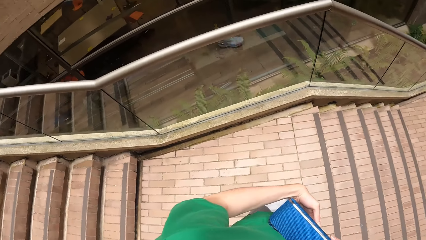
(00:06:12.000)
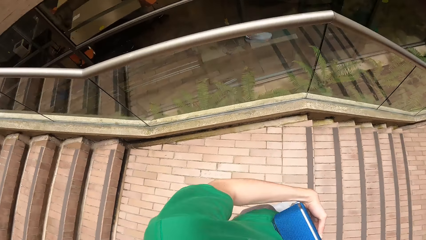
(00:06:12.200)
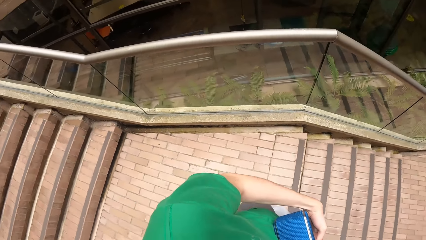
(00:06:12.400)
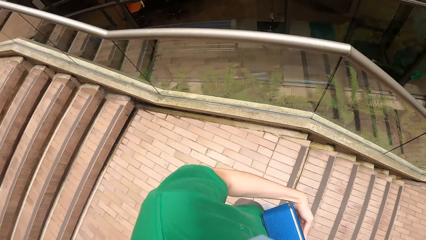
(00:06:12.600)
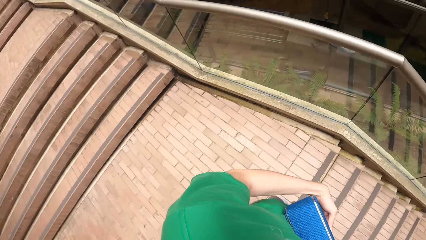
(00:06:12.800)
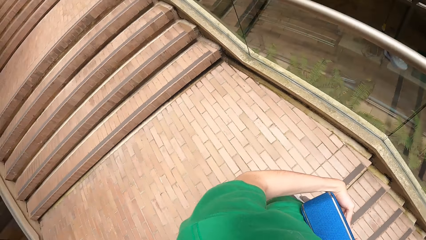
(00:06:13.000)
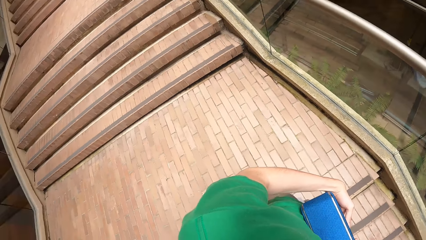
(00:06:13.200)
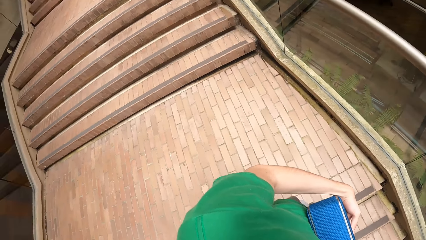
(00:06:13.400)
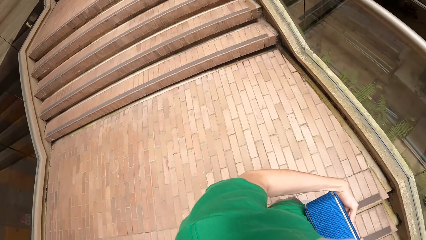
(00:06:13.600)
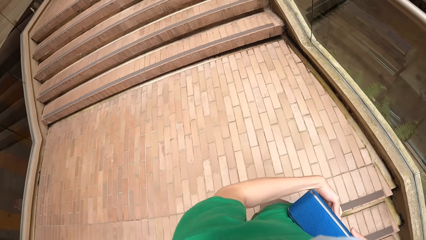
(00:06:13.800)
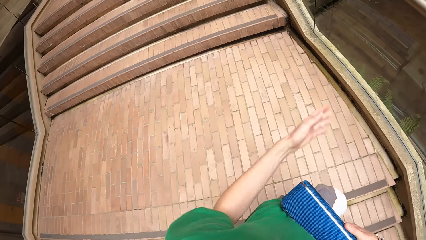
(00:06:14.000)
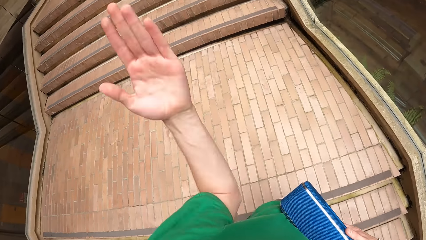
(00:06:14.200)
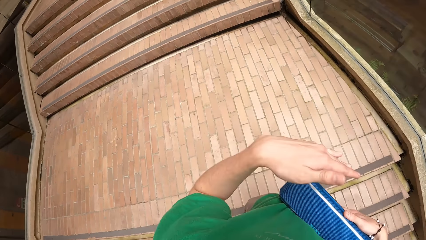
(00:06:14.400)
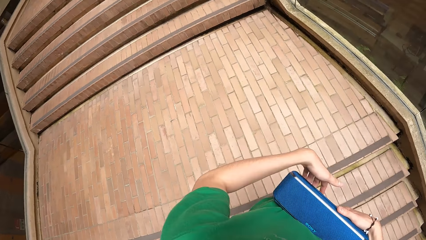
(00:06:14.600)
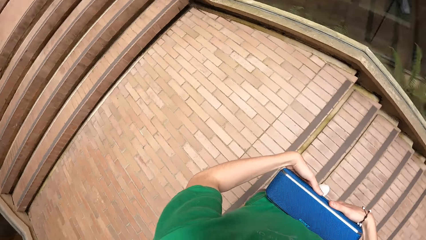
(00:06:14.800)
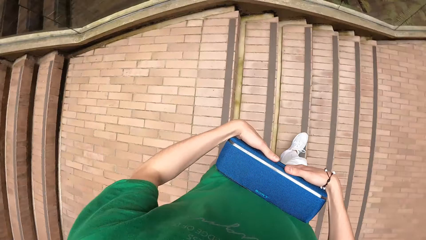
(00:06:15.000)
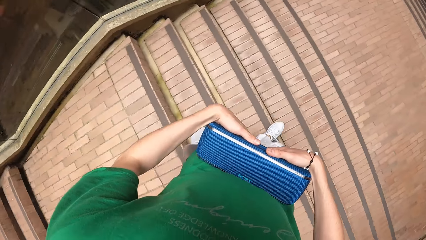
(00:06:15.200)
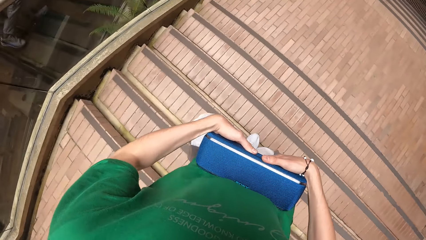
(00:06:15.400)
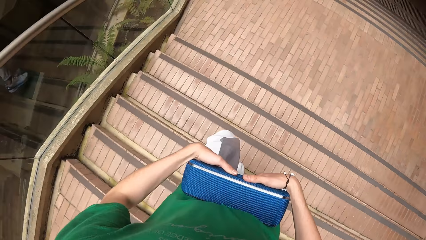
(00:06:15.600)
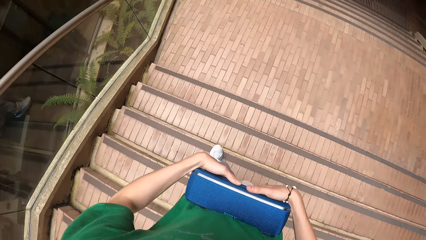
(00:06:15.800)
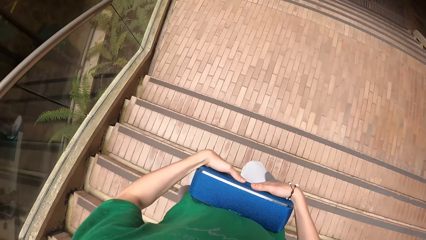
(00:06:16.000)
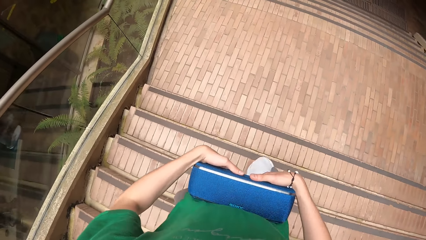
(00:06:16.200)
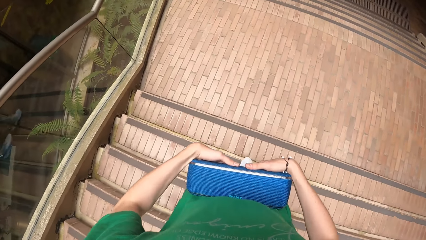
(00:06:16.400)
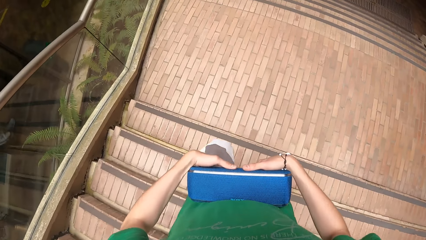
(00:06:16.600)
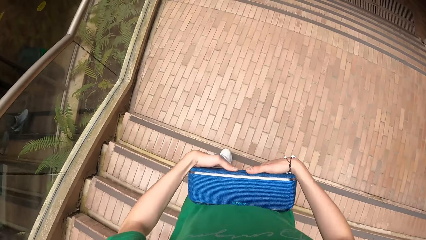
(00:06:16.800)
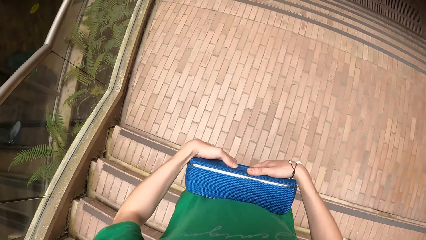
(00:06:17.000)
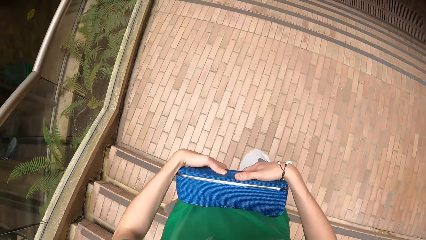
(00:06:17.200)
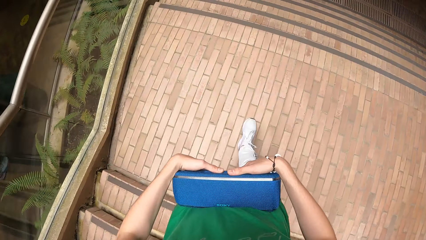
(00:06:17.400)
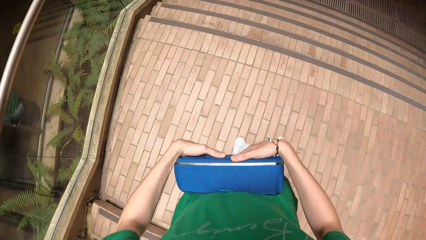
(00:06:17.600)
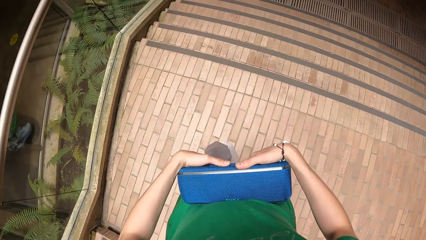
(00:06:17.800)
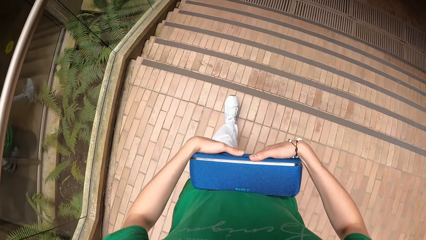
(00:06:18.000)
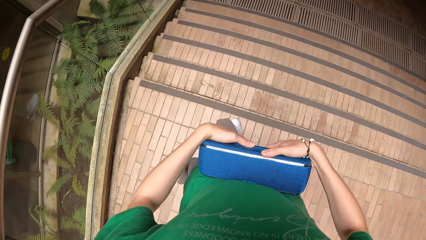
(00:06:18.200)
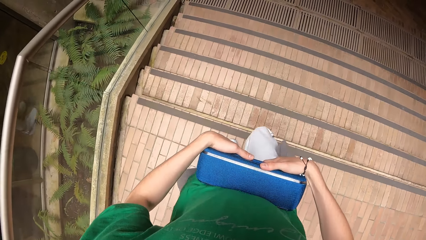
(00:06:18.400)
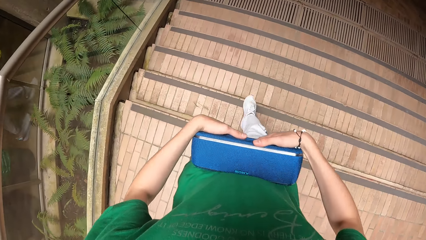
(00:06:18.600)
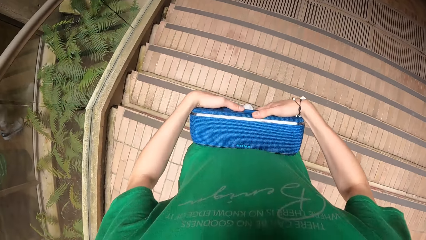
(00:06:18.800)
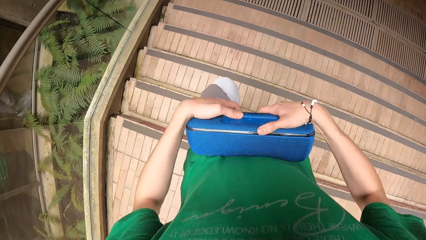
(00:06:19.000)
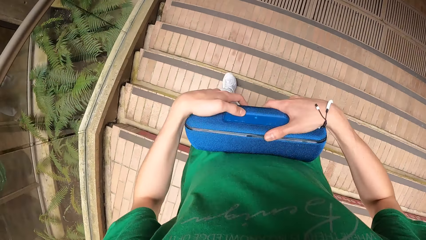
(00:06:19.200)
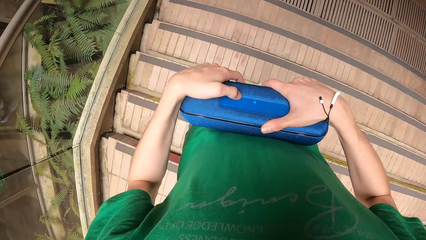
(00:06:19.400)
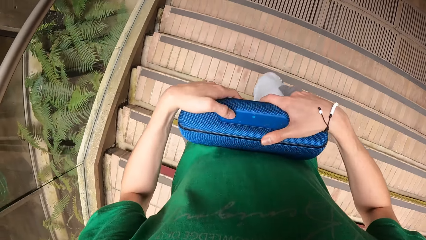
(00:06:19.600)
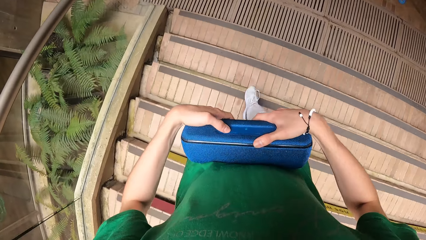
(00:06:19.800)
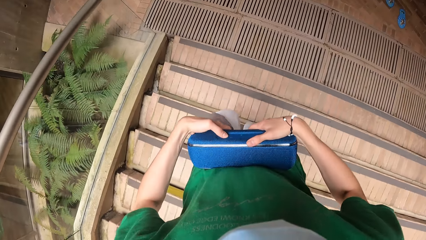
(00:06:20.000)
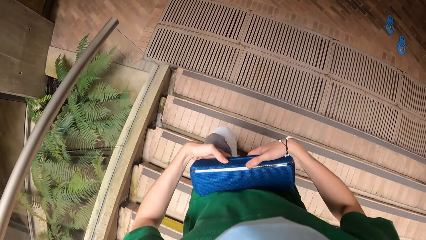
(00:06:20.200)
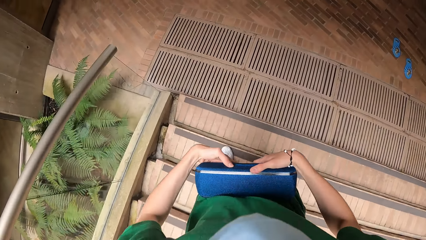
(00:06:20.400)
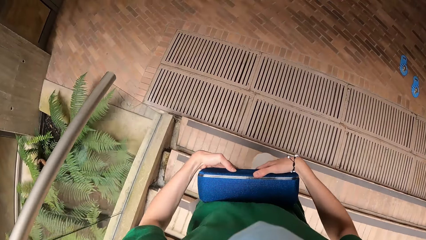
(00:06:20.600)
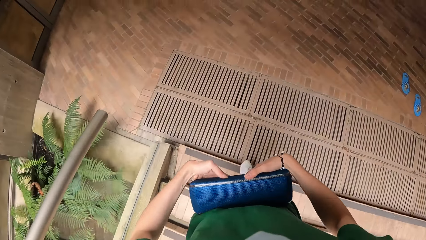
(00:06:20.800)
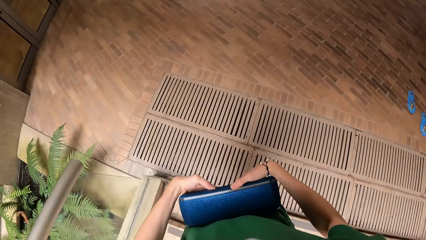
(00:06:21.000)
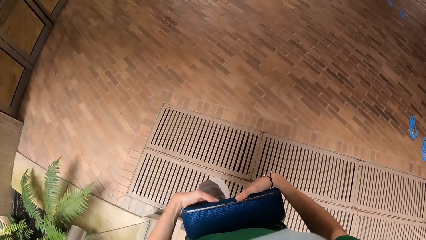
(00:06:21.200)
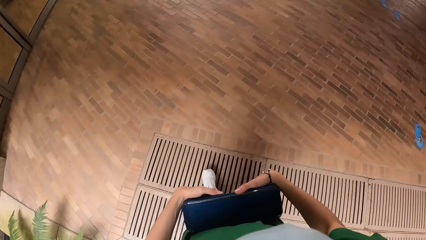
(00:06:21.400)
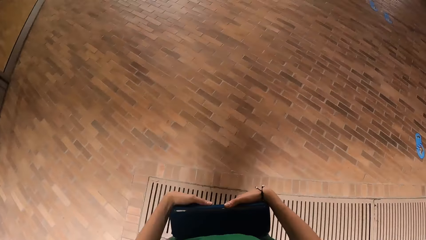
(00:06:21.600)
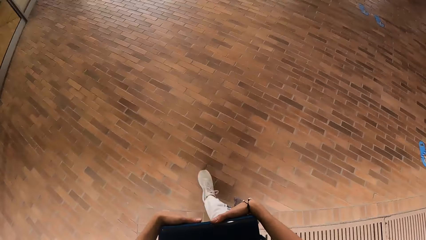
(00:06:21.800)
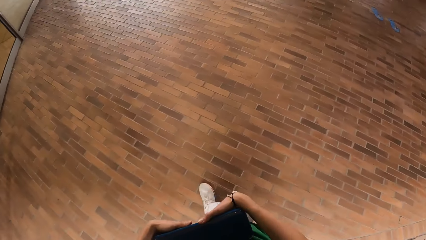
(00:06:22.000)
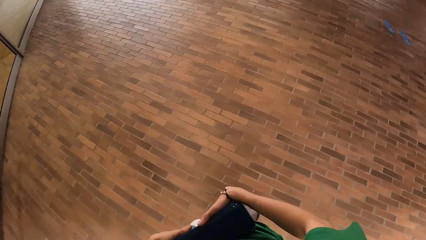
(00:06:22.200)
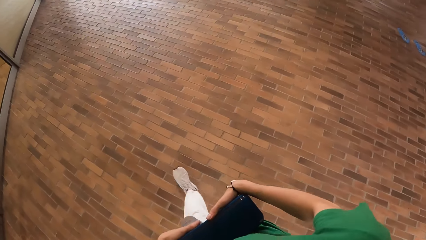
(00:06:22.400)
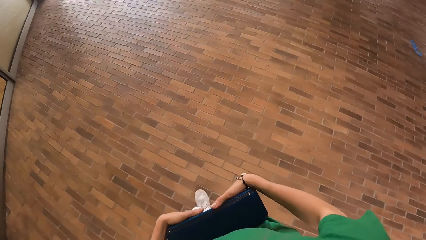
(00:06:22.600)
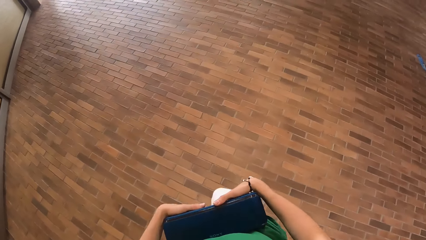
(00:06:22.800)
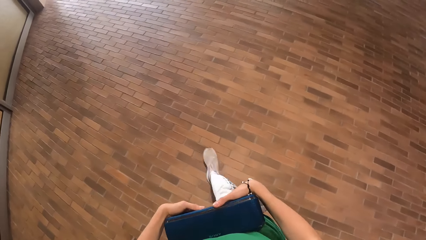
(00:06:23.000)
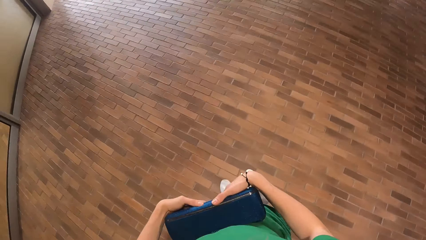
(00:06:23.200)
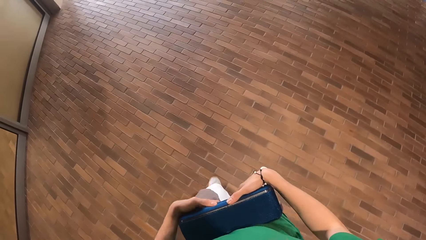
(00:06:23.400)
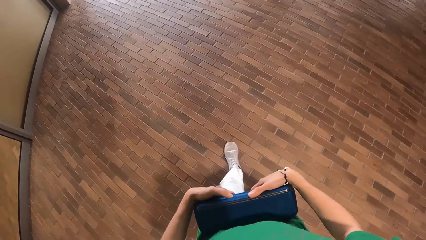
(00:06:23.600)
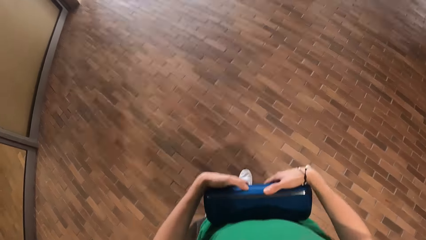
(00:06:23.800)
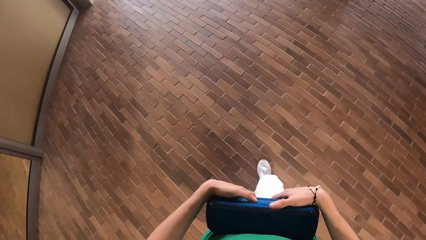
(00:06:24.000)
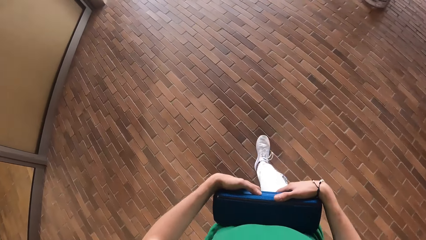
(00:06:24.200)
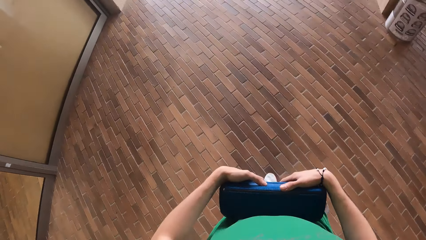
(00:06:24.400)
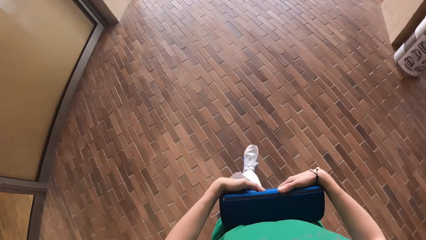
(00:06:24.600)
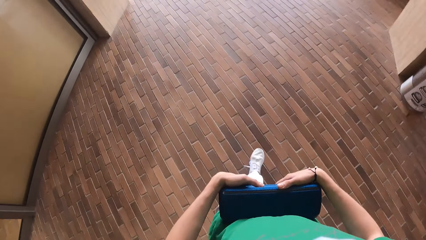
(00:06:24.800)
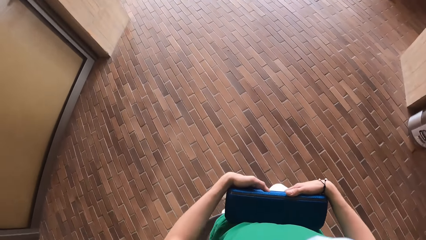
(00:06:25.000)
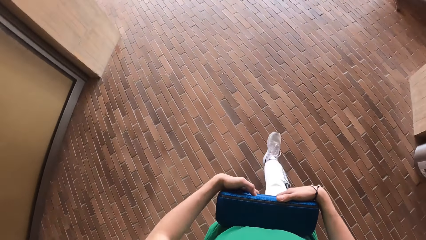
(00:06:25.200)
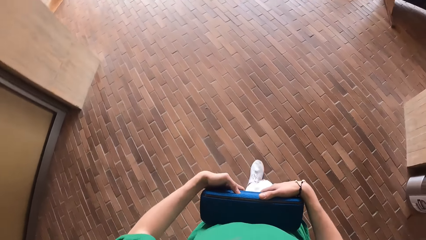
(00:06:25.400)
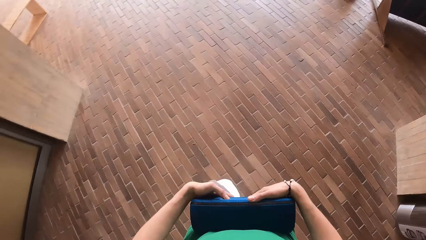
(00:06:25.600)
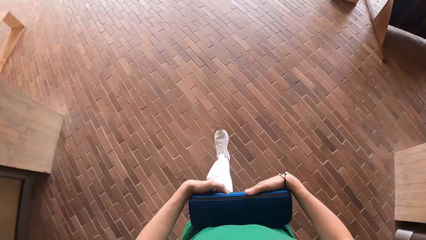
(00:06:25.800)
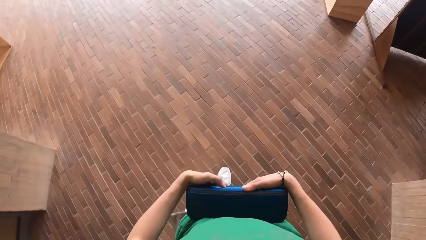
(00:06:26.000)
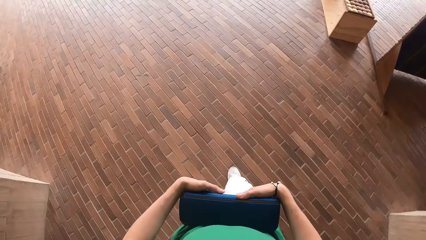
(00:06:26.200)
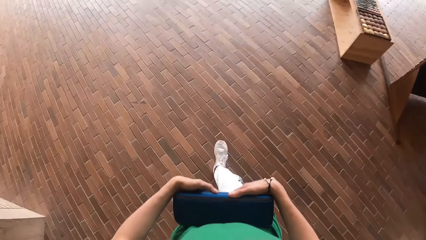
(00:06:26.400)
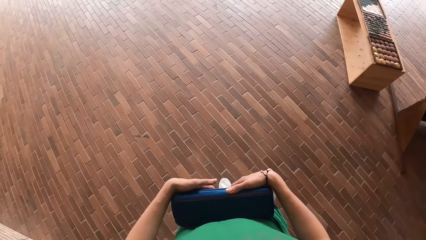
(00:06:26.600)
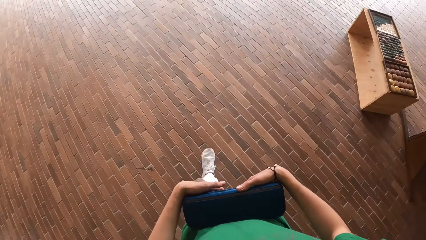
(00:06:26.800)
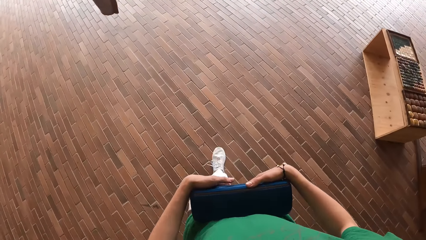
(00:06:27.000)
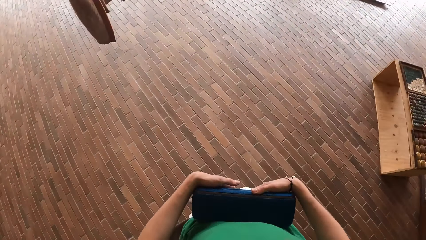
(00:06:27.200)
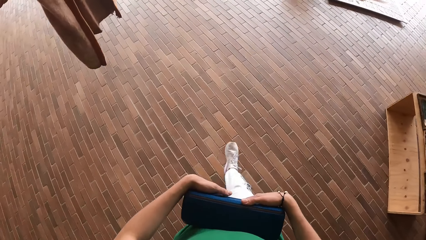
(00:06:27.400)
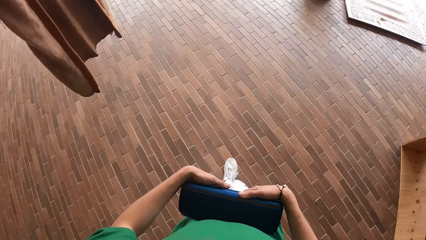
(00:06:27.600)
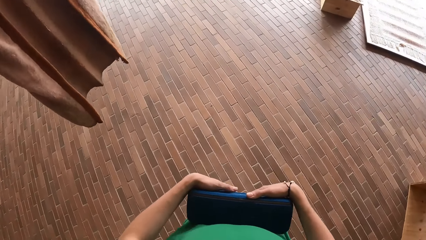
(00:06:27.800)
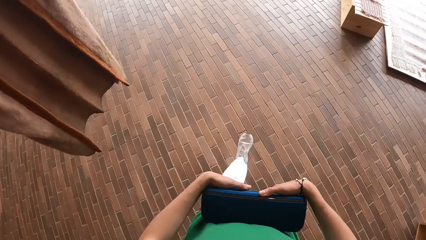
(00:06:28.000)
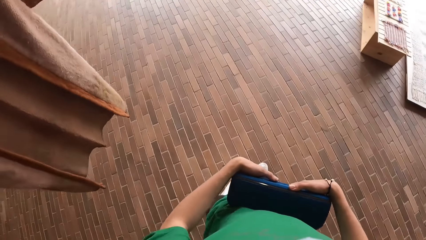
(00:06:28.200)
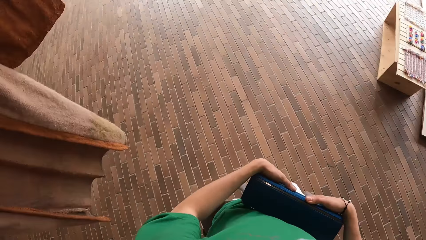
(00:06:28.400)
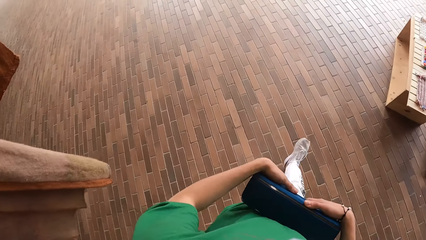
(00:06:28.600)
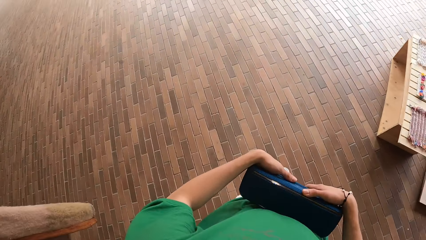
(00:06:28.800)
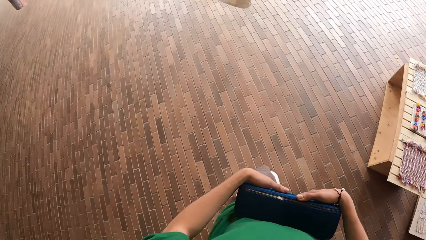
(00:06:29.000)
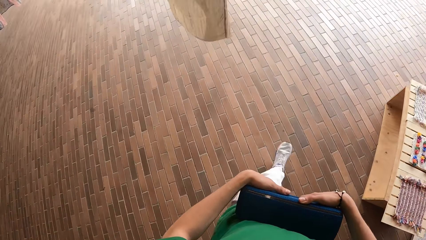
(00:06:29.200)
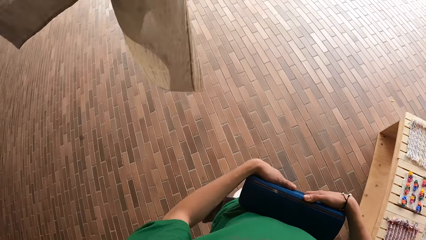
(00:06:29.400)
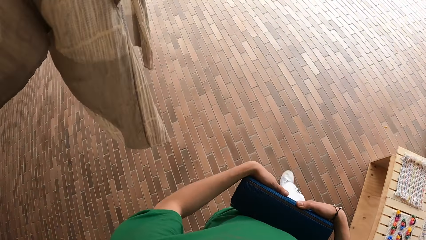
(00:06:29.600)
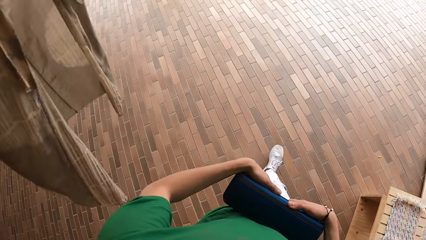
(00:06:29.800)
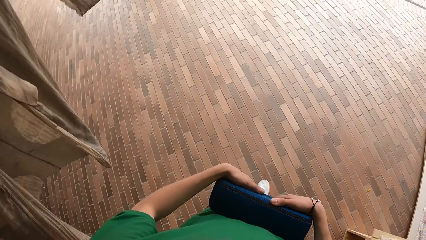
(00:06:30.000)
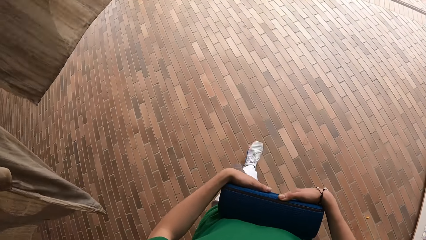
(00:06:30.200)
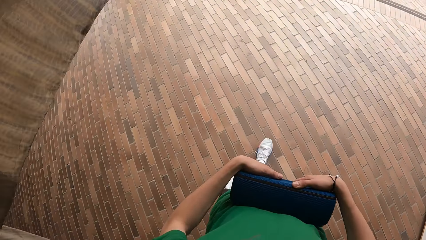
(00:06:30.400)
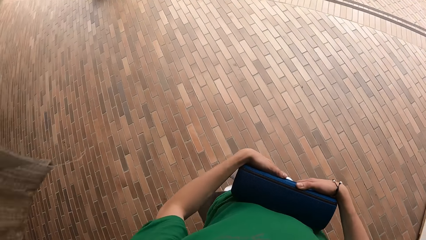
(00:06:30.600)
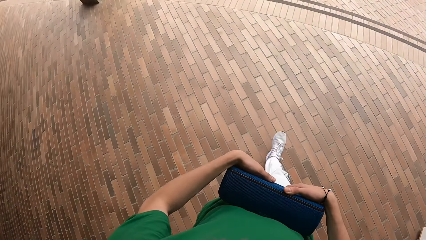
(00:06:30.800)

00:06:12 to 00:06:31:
The camera wearer interacts with the group of people. They do a hand movement. They hold the Bluetooth device with both hands. They walk down the stairs. They walk around. They press the button of the Bluetooth. They walk around.
